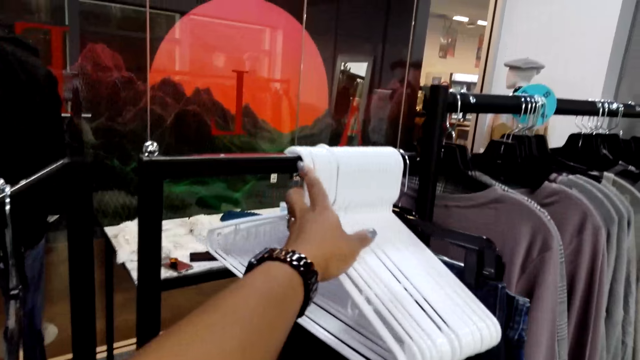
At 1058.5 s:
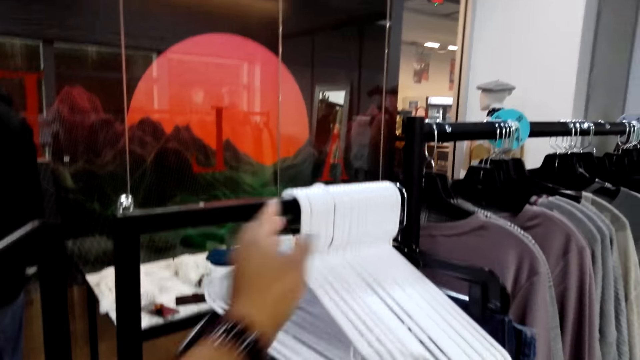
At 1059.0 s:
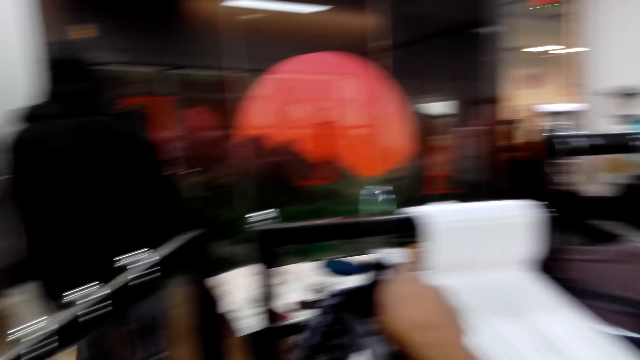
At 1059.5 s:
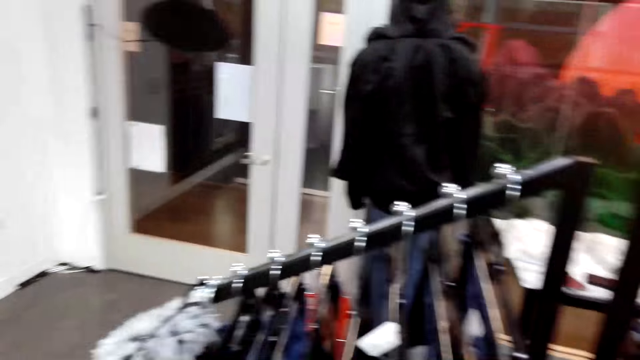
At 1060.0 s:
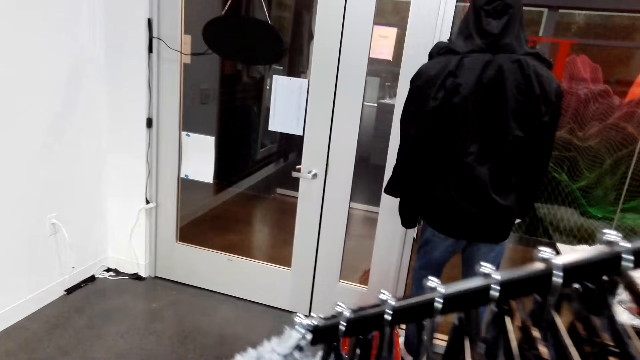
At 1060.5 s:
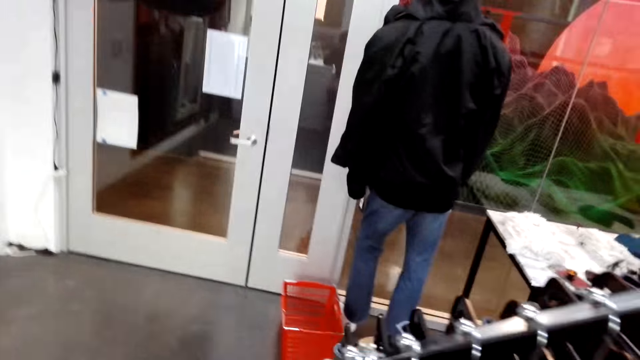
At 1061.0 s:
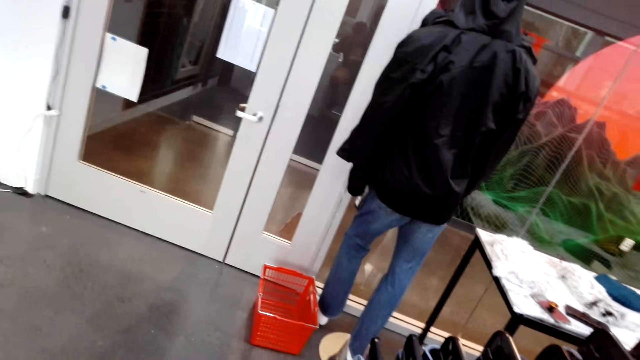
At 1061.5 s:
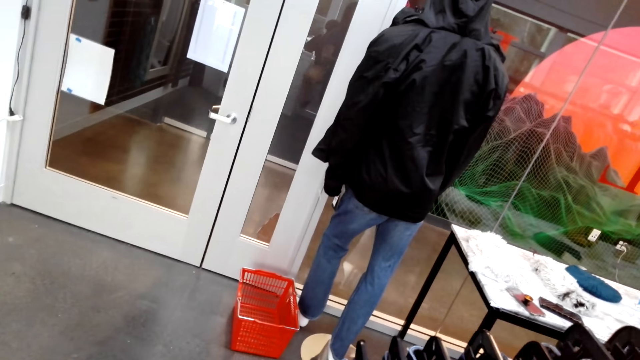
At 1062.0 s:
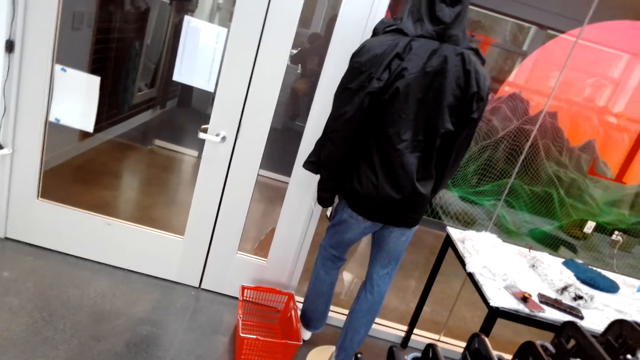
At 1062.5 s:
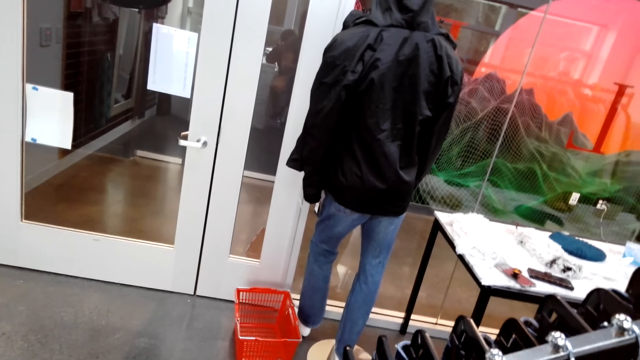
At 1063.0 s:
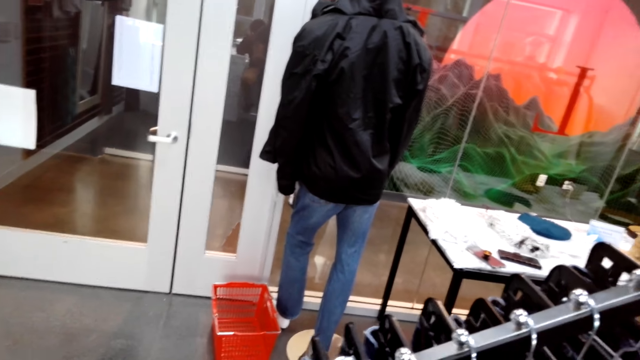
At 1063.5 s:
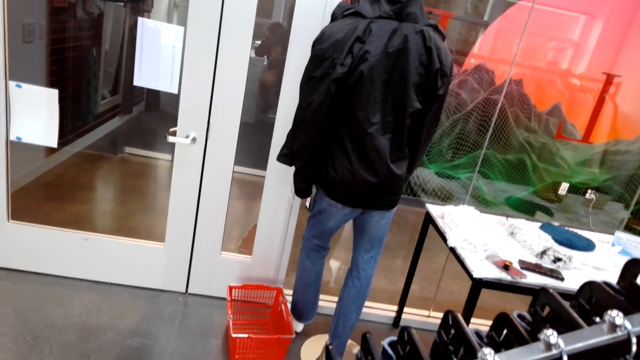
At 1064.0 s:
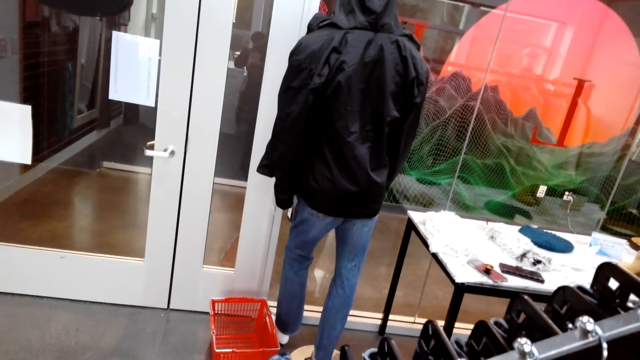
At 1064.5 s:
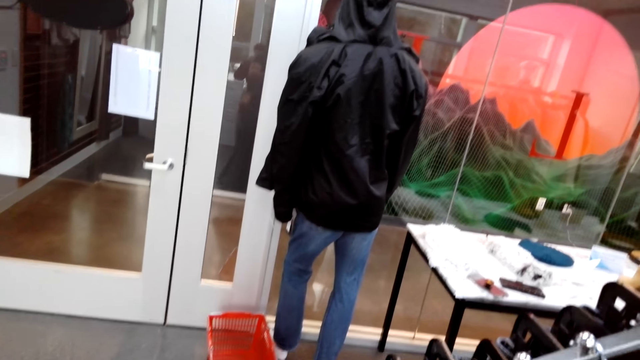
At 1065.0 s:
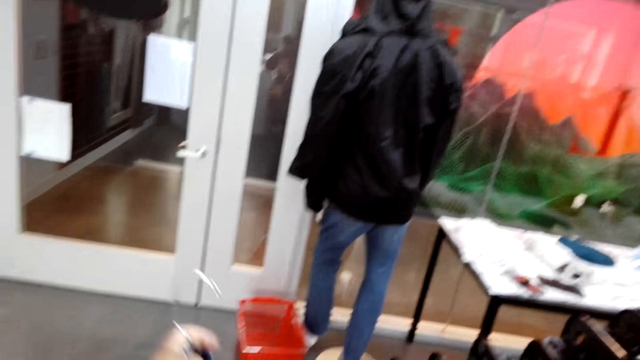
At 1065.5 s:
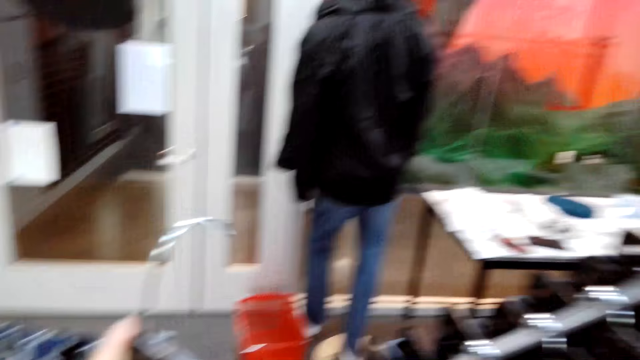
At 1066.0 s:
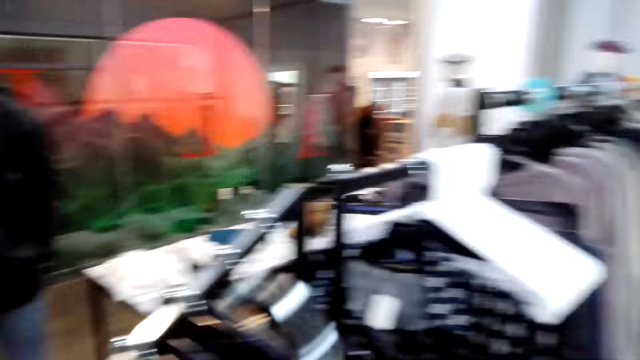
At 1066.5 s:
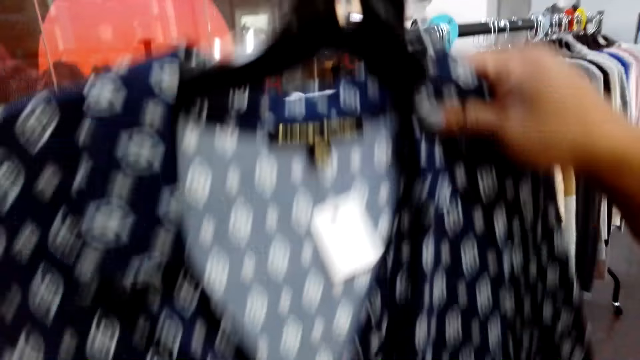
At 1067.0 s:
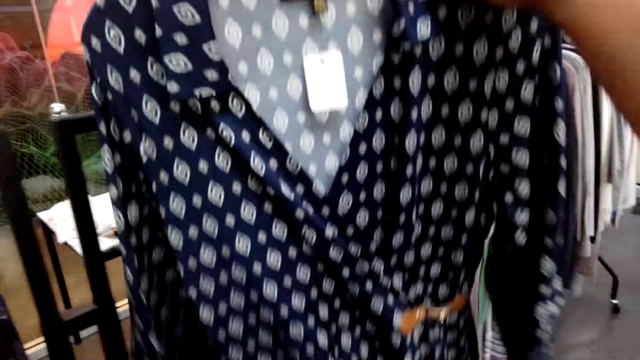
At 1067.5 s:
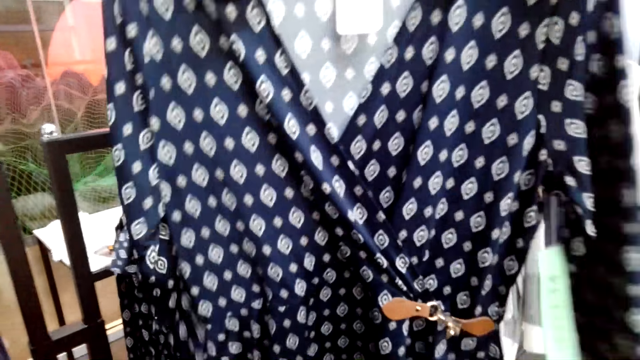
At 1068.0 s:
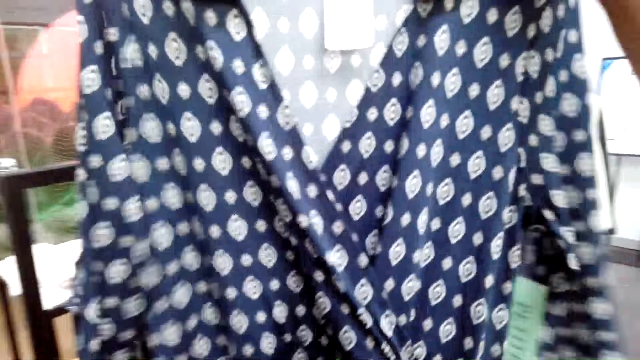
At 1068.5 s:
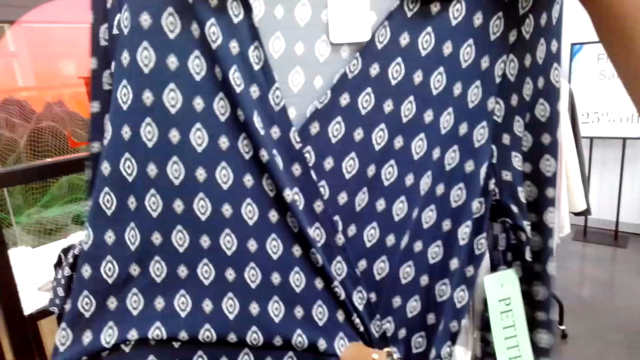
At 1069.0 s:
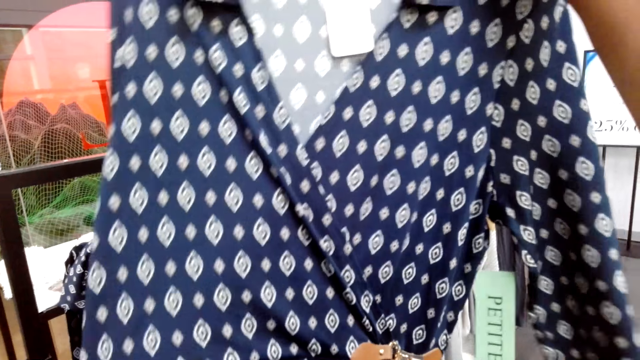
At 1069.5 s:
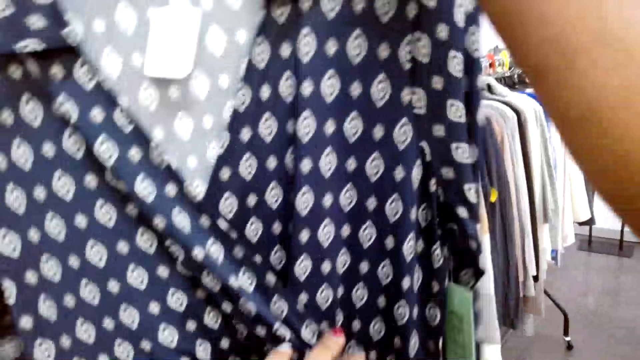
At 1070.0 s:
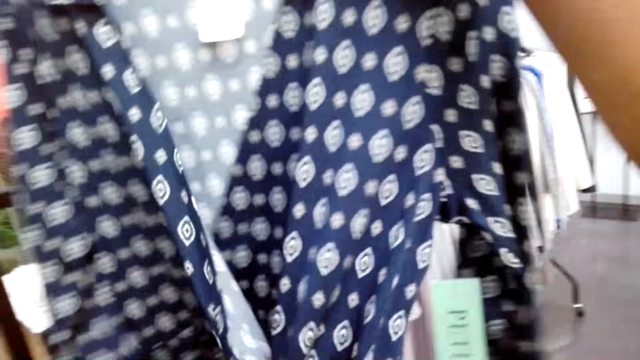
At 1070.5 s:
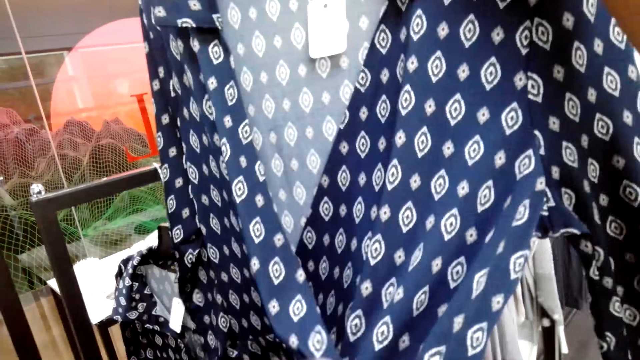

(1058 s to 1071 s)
The camera wearer adjusts hangers on a rod. They put a hanger with a cloth on the display rack. They turn to the side and walk around. They pick a dress from the display shelf. They hold a cloth on a hanger. They turn to the side. They examine the dress. They hold the cloth on the hanger.

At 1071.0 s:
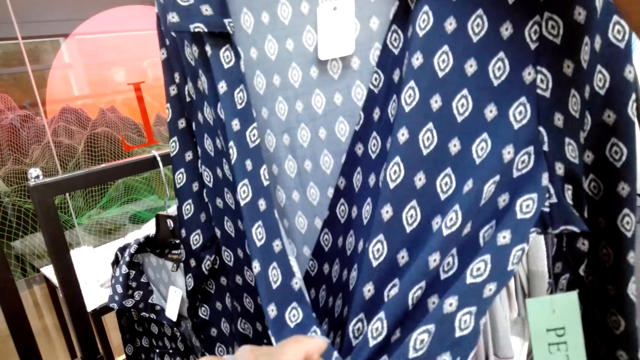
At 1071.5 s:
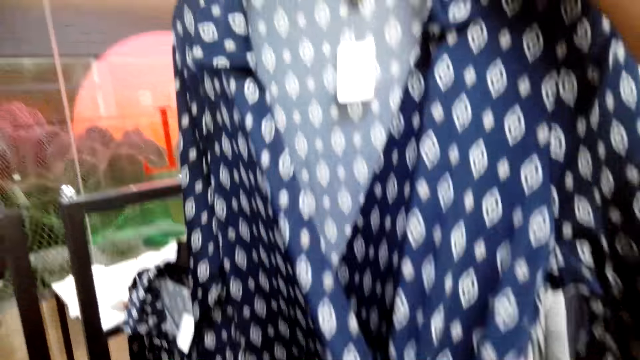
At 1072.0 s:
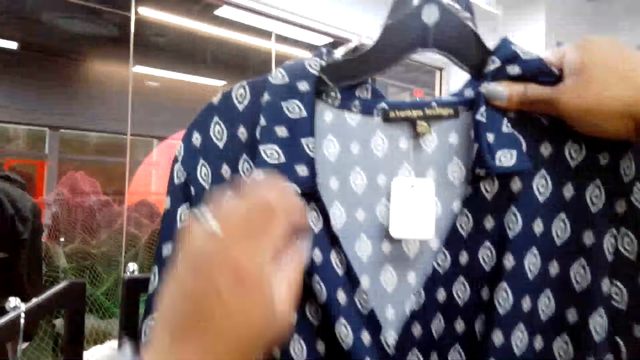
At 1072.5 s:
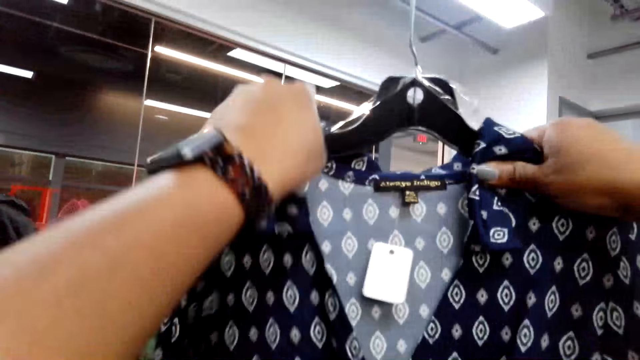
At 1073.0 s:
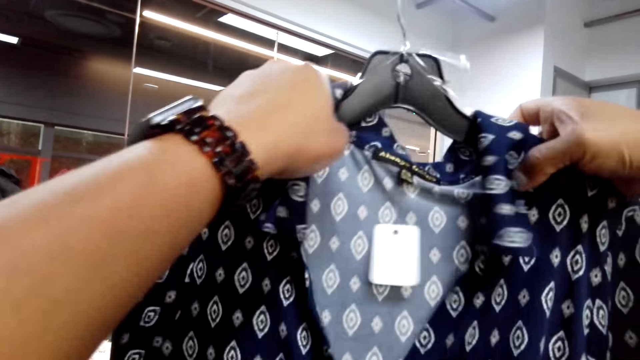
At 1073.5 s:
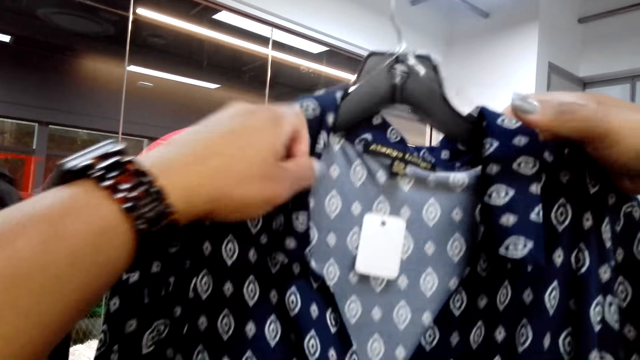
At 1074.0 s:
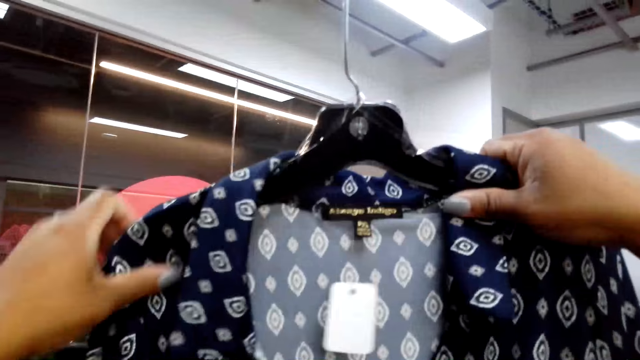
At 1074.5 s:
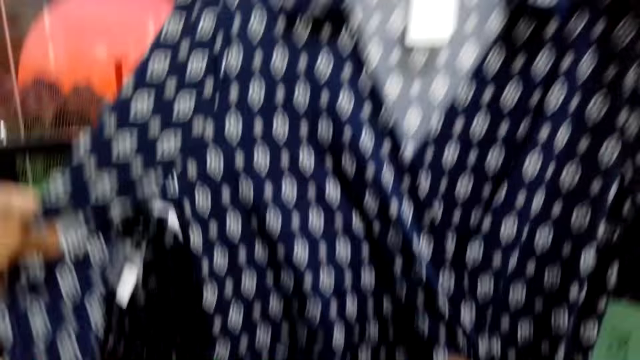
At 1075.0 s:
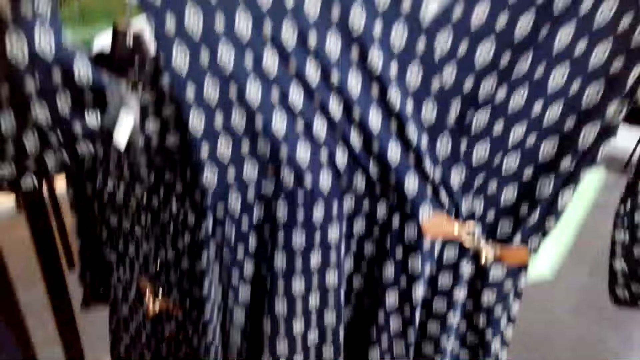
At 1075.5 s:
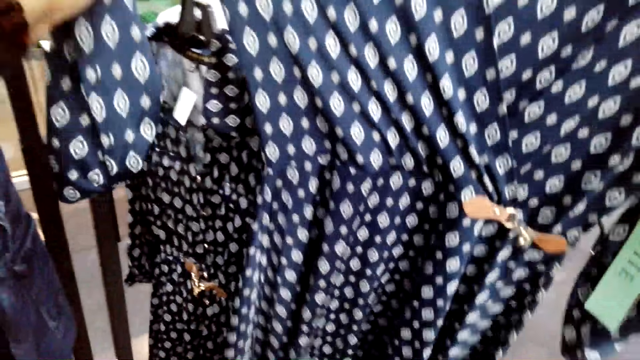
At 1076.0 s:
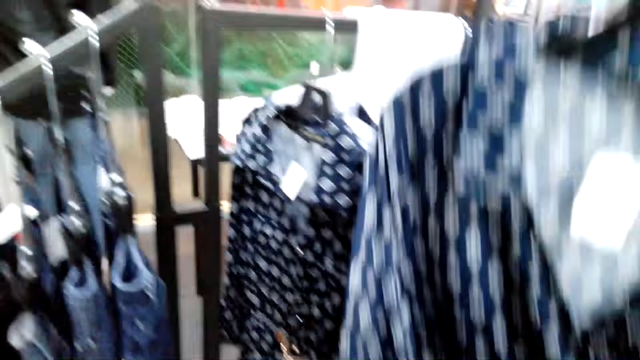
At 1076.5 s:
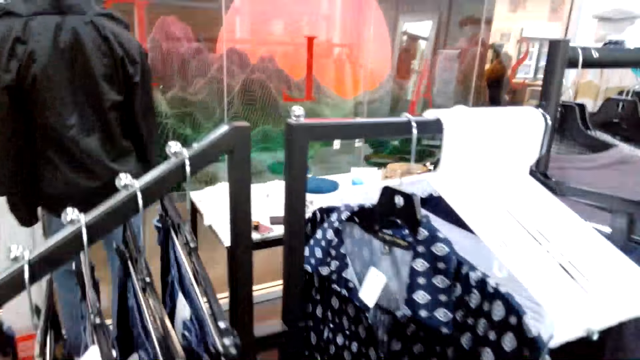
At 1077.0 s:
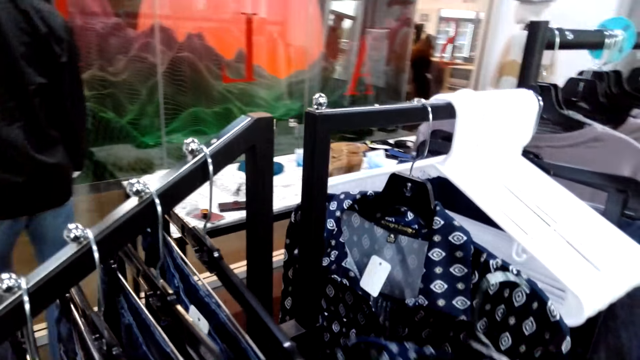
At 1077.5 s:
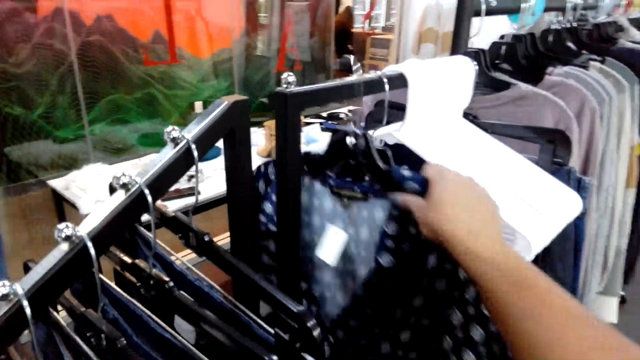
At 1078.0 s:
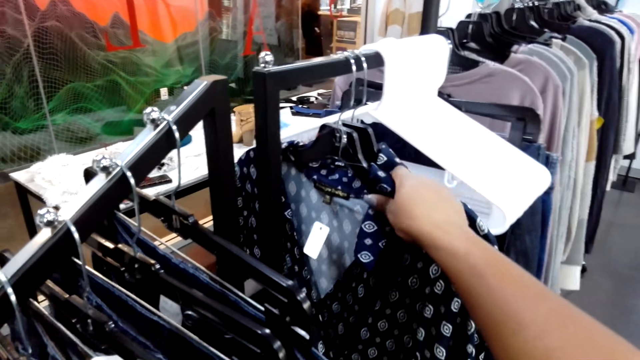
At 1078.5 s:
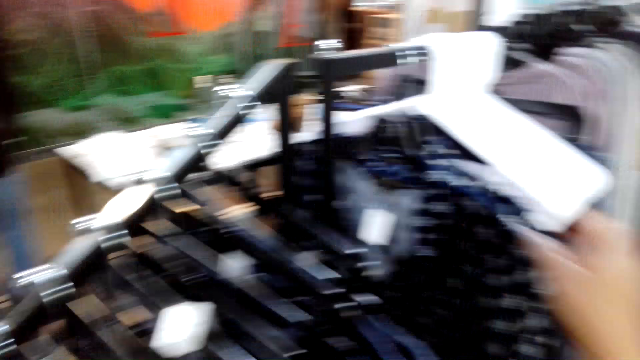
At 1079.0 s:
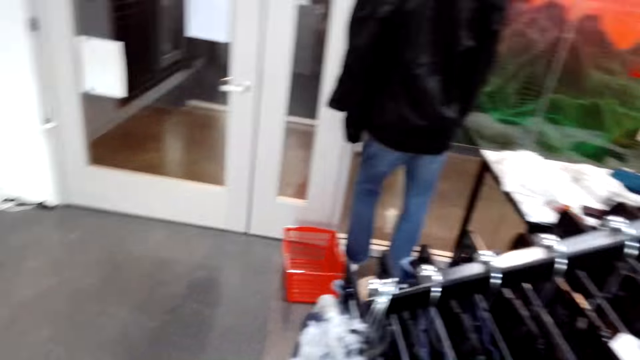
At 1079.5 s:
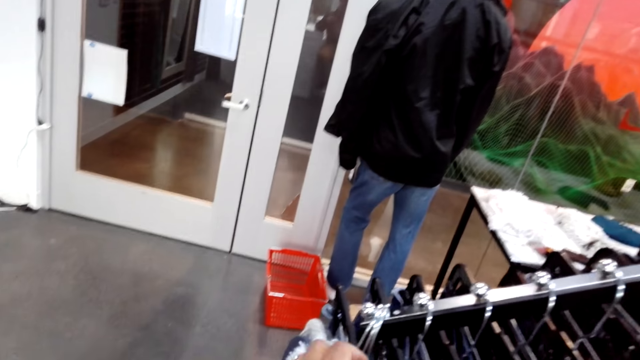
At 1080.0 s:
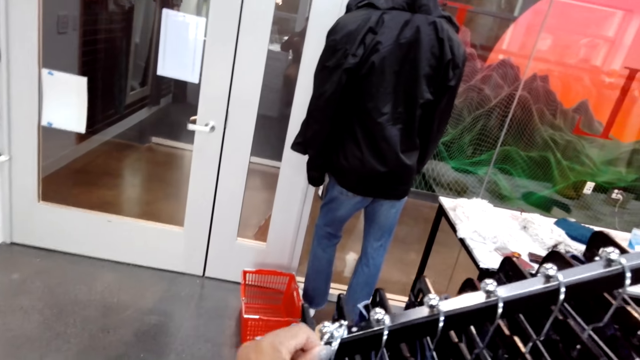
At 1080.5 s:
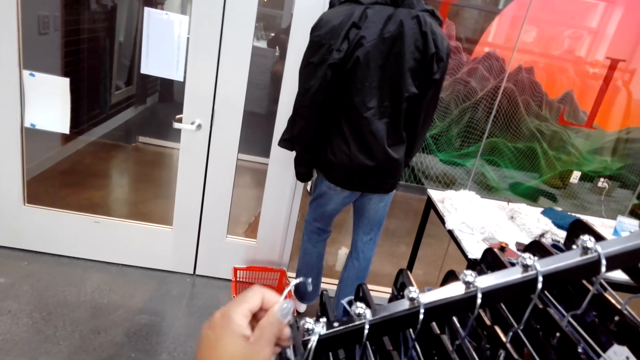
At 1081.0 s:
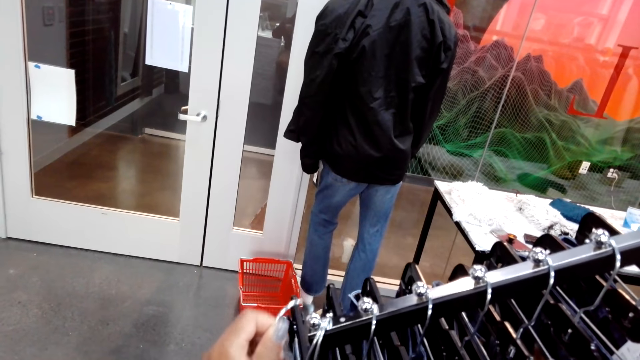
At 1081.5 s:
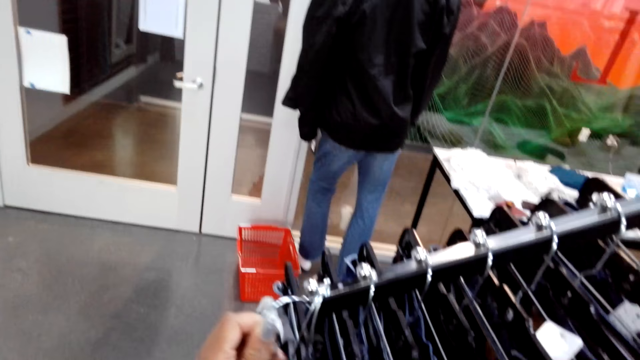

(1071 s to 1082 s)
The camera wearer adjusts a cloth on a hanger. They turn to the side. They put the hanger with the cloth on the display rack. They turn to the side. They pick a cloth from the display shelf. They hold the cloth on a hanger.
